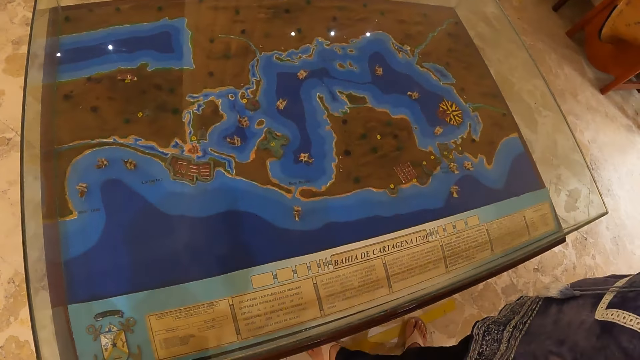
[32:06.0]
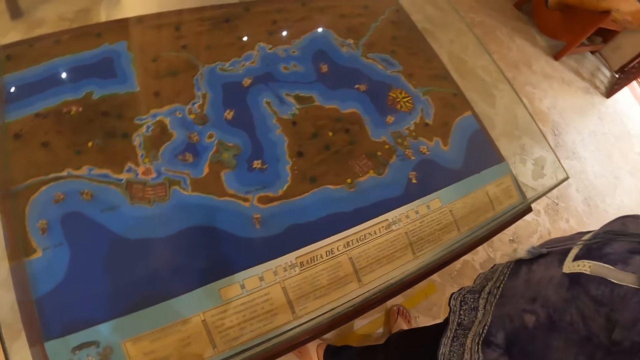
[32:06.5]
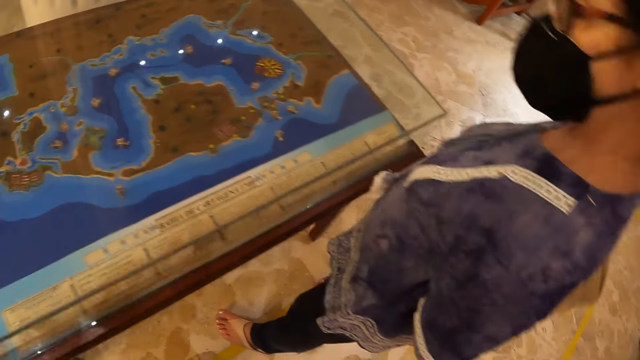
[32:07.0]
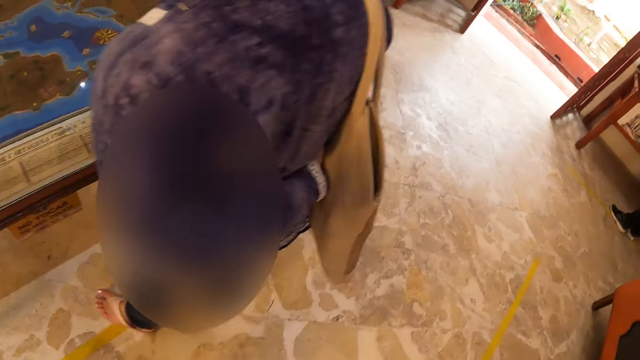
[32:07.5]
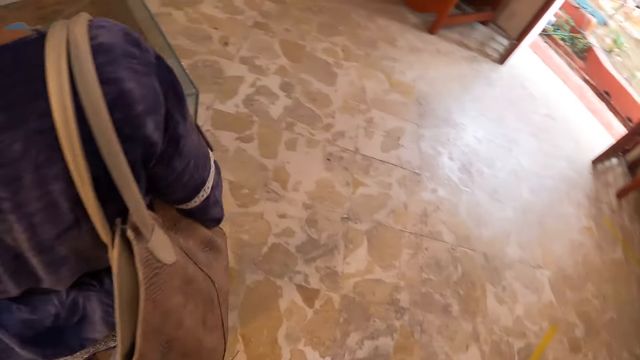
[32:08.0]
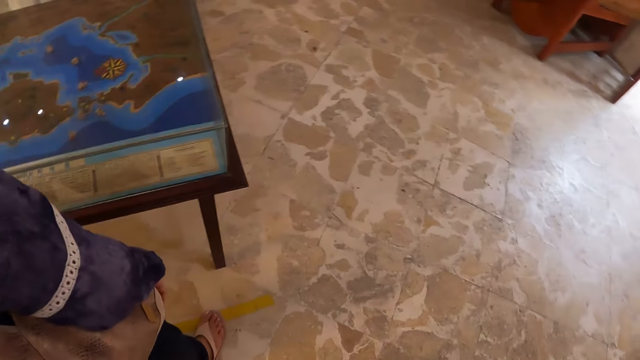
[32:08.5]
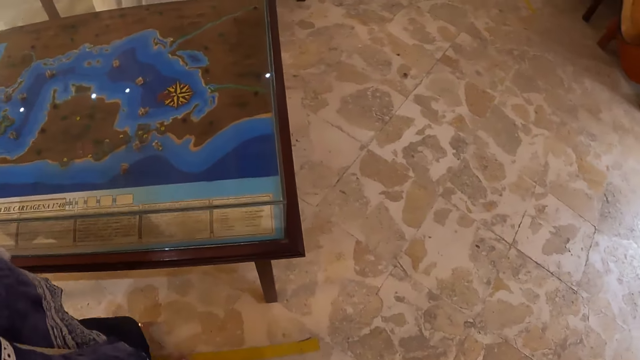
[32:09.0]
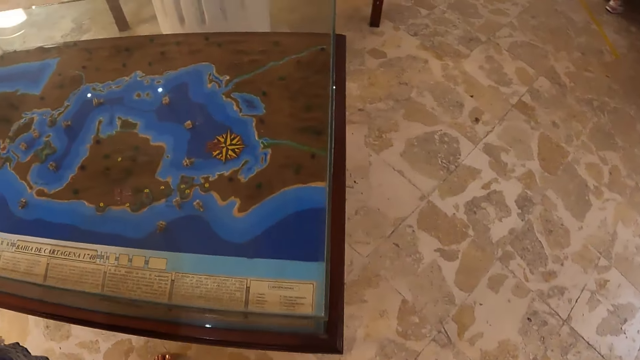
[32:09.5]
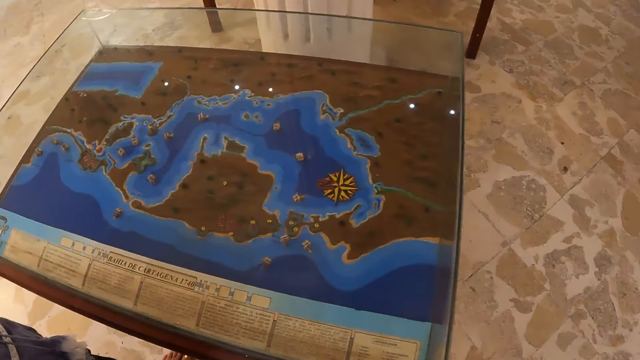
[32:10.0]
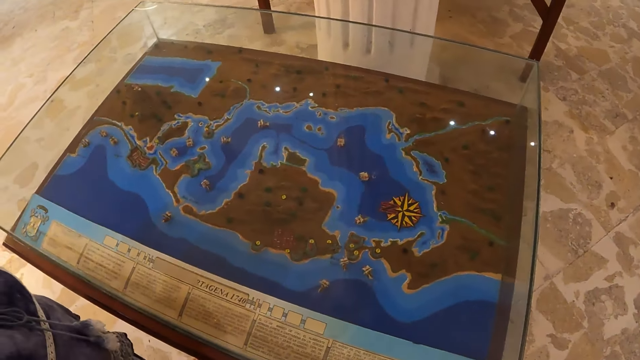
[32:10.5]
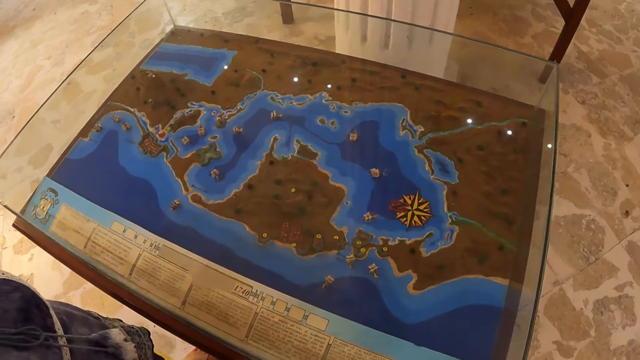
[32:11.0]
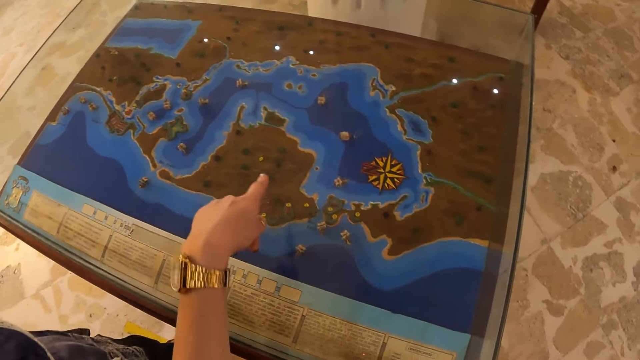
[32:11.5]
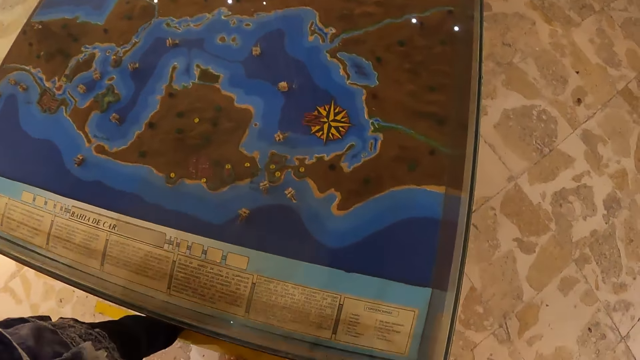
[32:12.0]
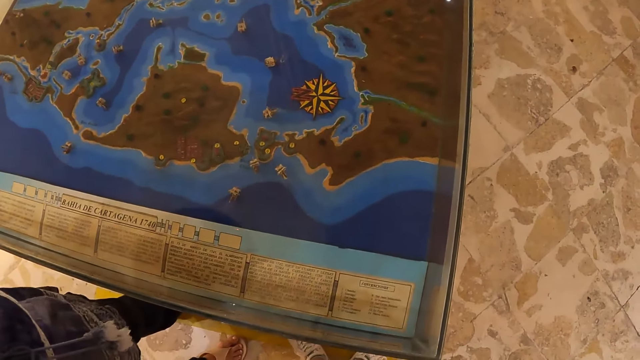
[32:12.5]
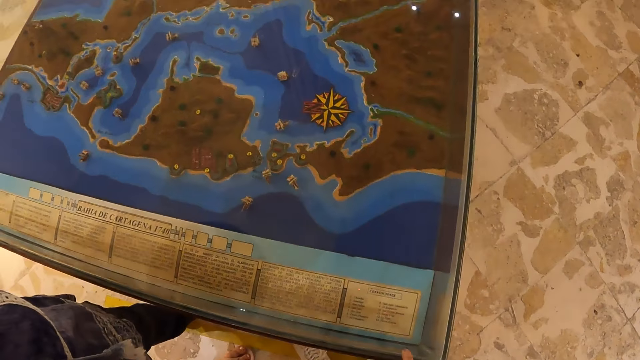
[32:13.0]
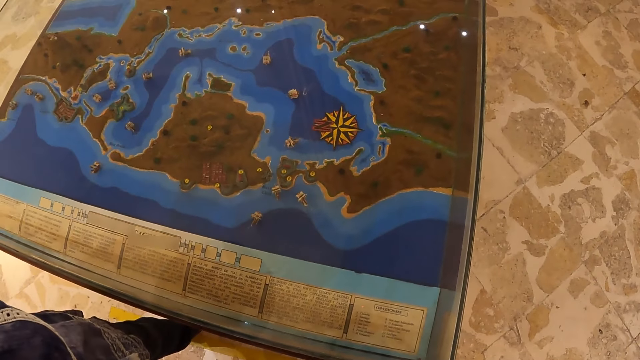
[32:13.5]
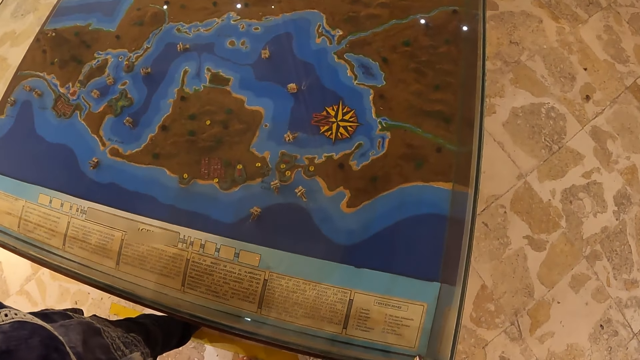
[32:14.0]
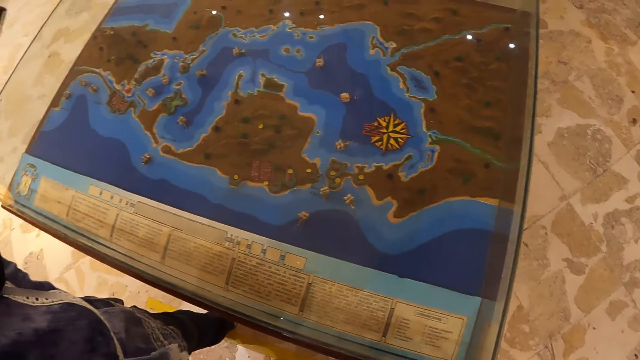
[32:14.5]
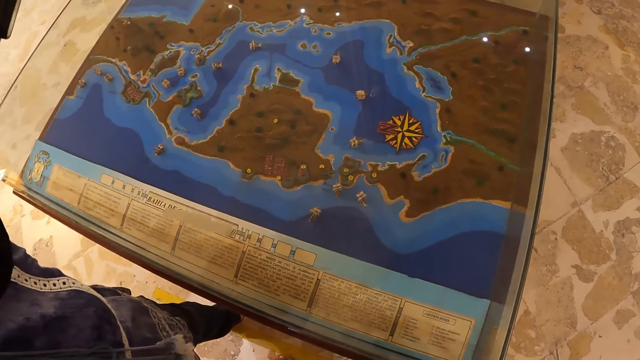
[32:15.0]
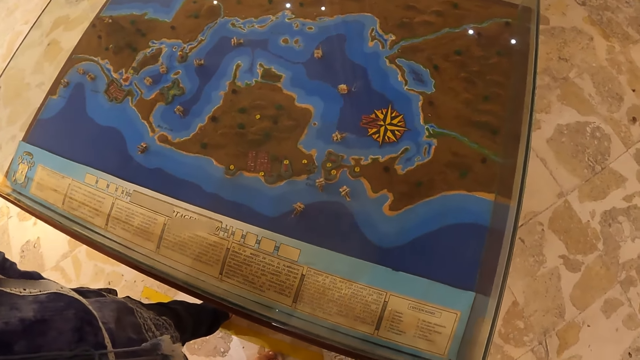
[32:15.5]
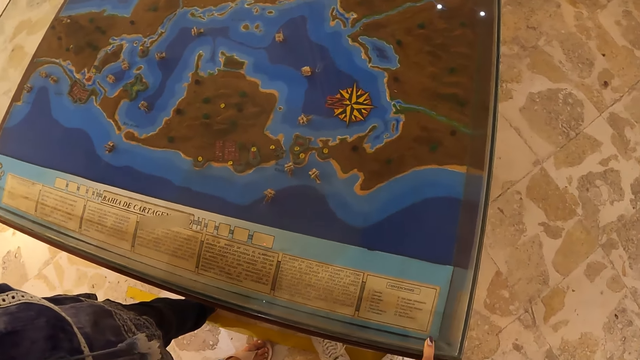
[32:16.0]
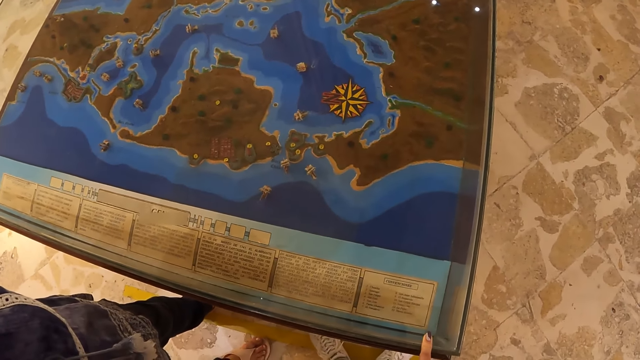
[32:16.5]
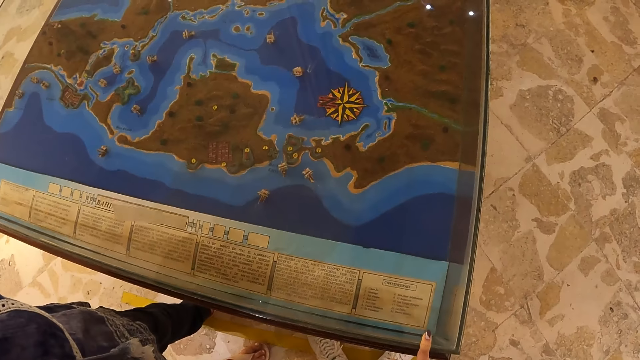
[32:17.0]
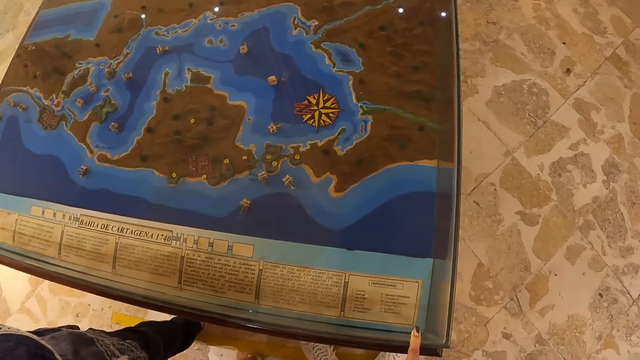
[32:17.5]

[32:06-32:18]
The camera wearer turns right. They walk forward on the floor. They turn left. They walk forward. They stare at the map. They converse with a person.

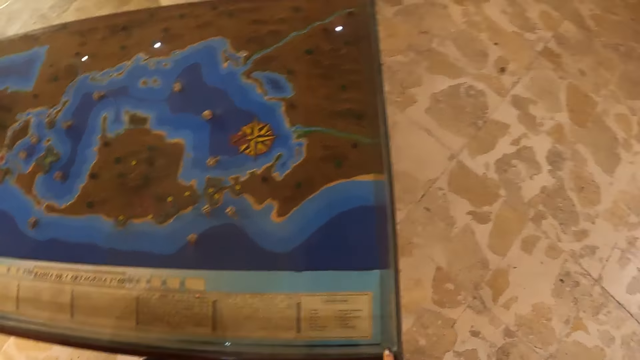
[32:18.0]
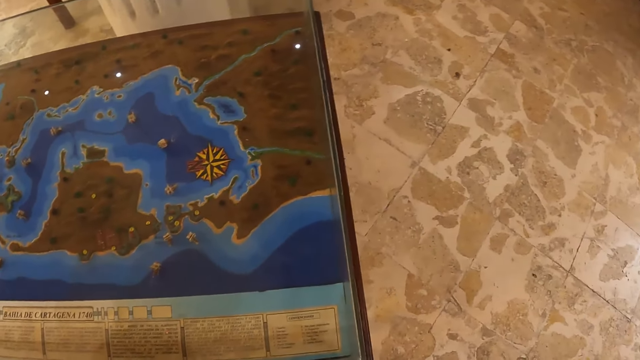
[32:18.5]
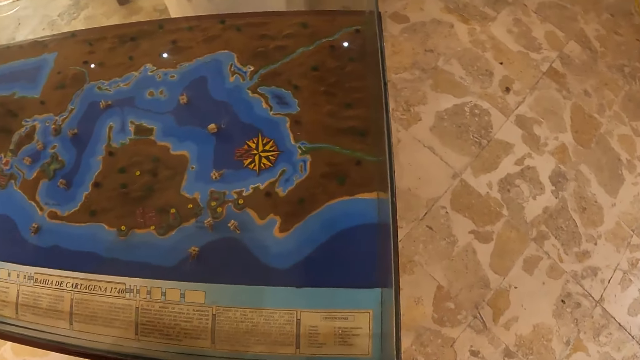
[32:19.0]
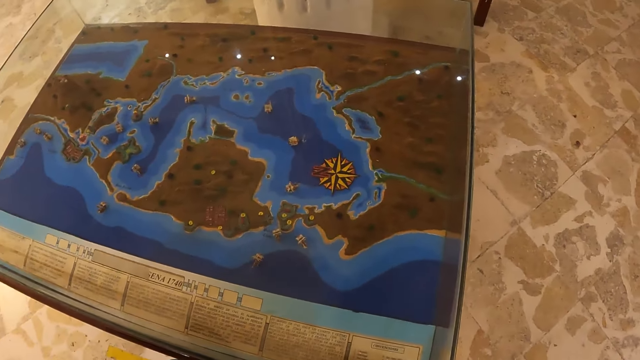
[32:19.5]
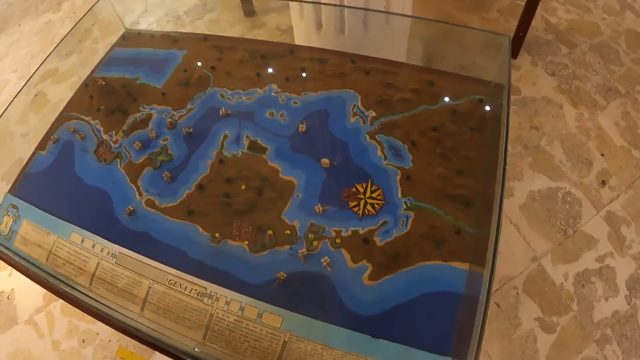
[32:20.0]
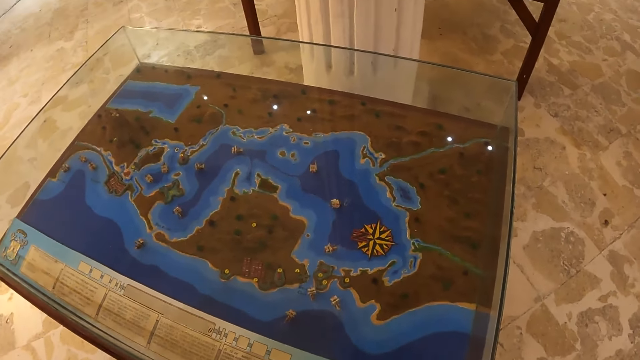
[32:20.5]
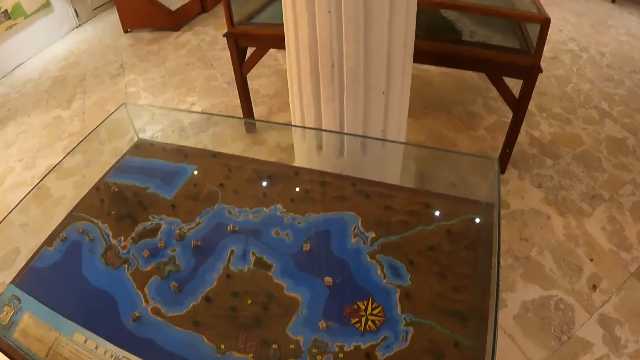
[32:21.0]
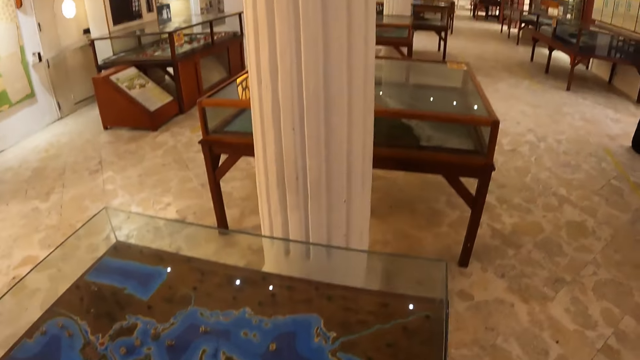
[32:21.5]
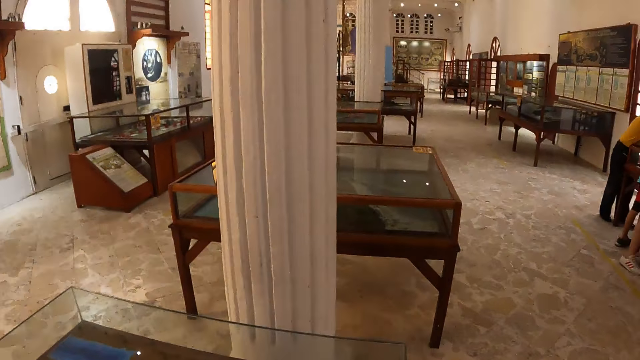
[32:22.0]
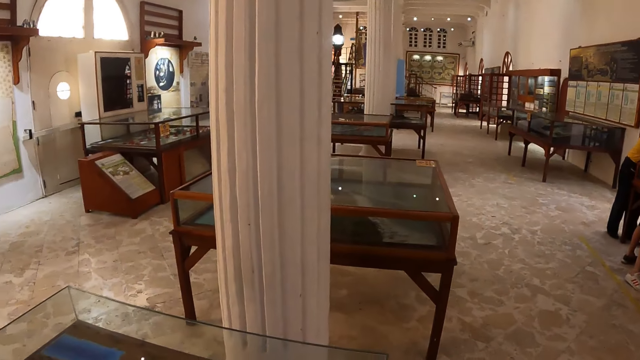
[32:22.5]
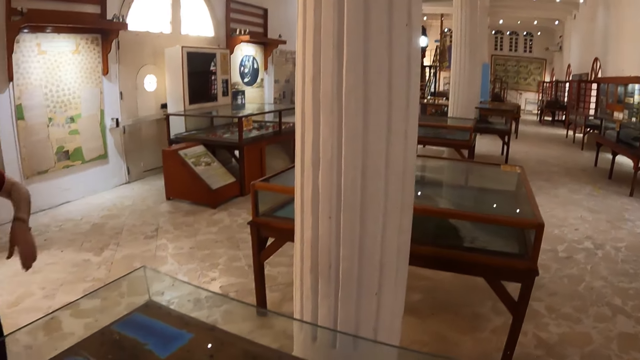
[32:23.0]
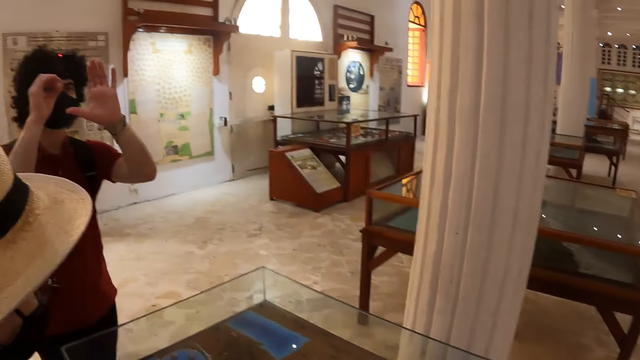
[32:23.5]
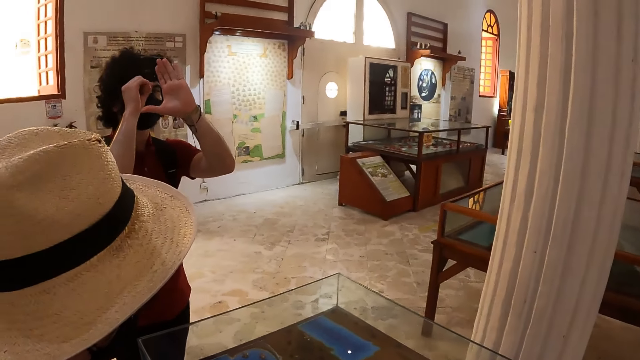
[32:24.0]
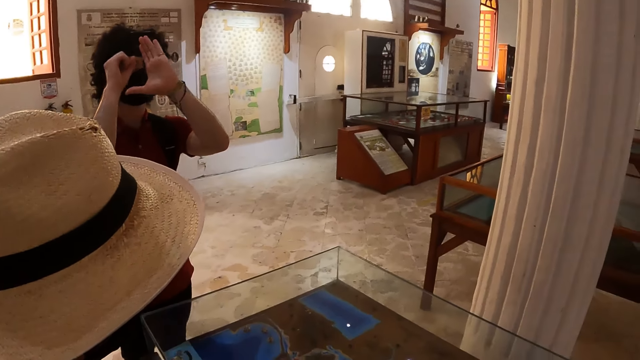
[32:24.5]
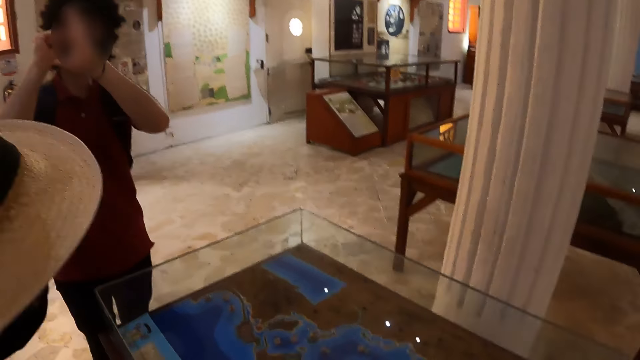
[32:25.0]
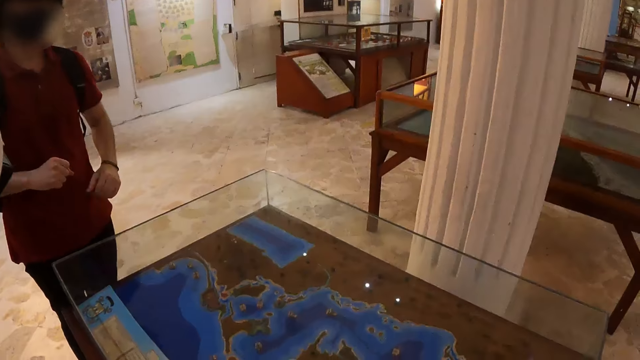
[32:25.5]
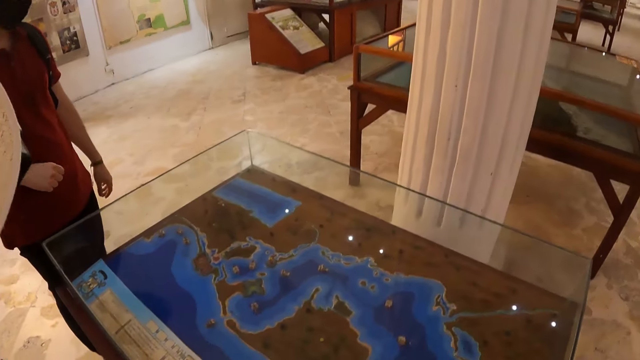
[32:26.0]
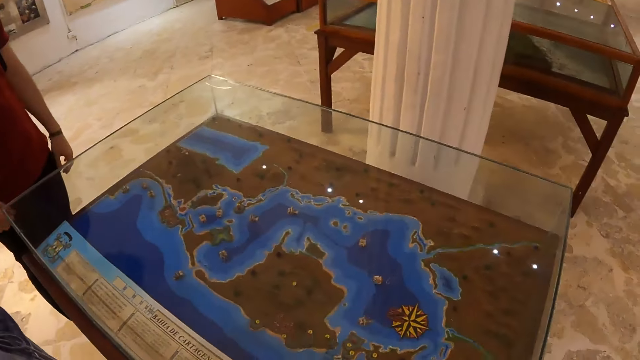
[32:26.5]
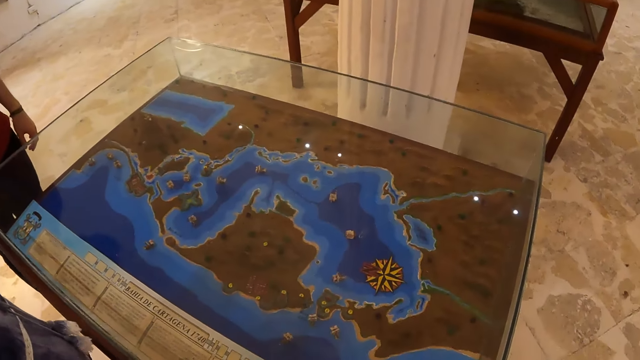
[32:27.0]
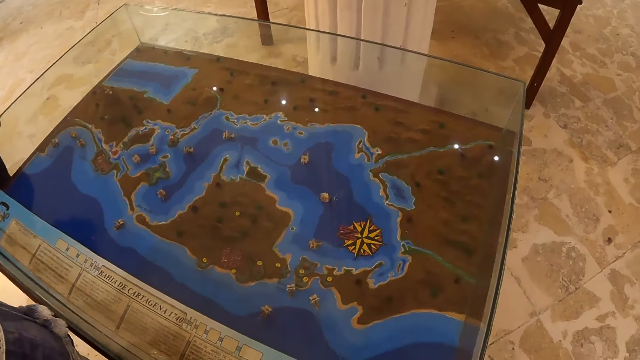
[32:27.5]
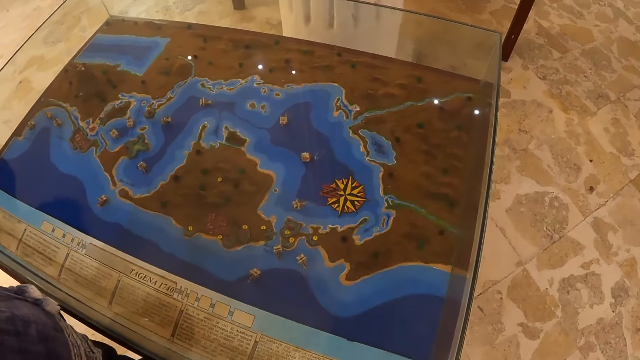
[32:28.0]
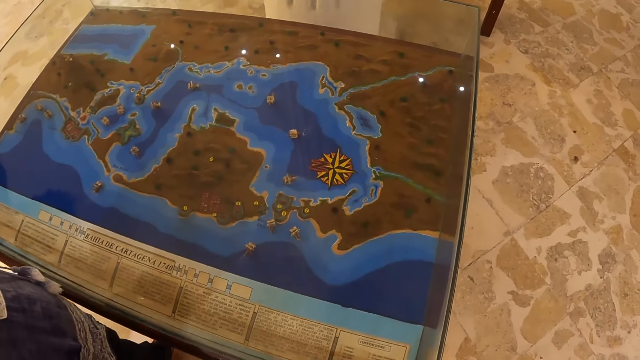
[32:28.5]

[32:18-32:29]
The camera wearer looks forward. They look around. They look left. A person converses with the camera wearer. The camera wearer looks at the map.
